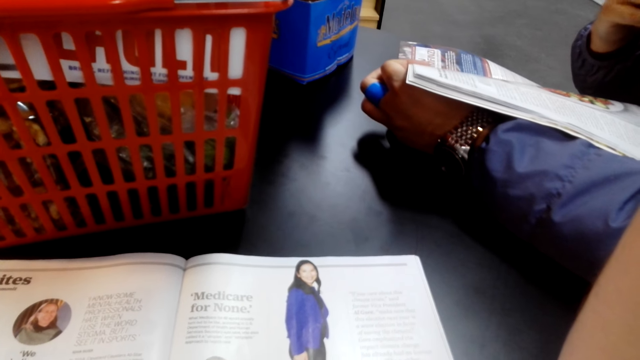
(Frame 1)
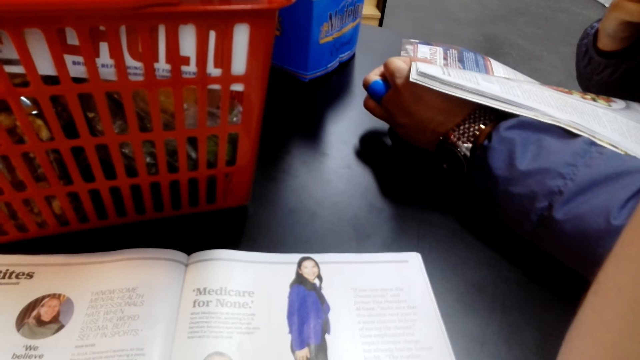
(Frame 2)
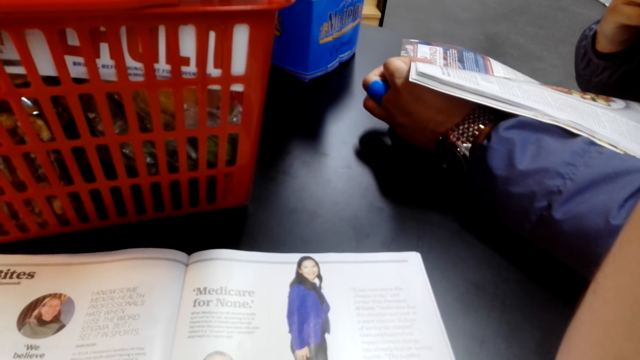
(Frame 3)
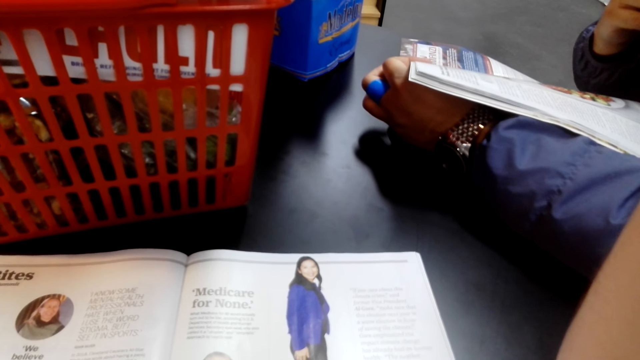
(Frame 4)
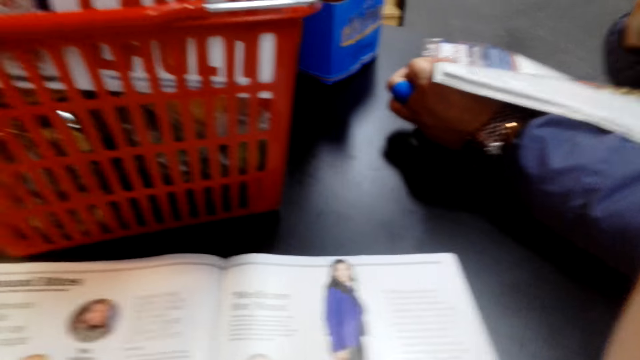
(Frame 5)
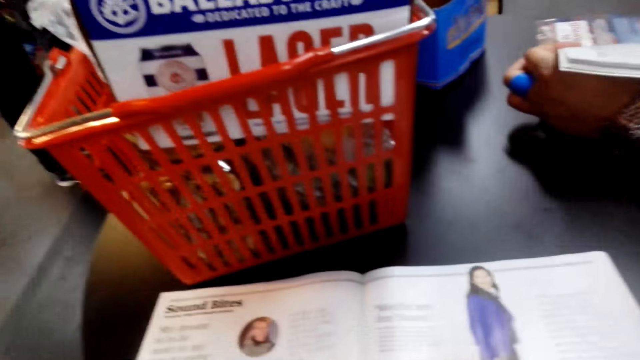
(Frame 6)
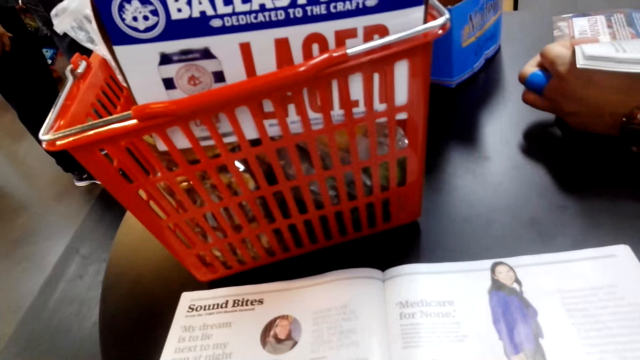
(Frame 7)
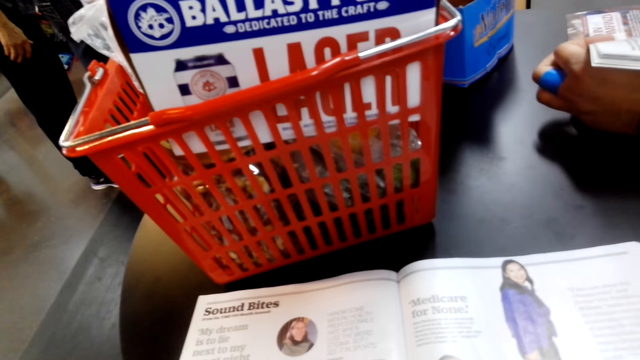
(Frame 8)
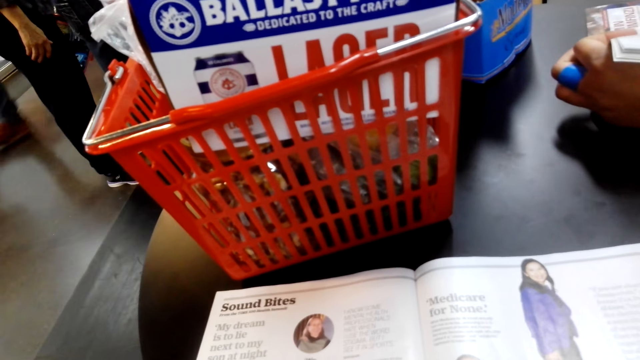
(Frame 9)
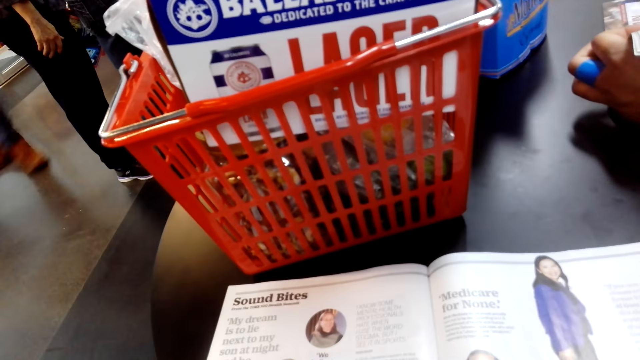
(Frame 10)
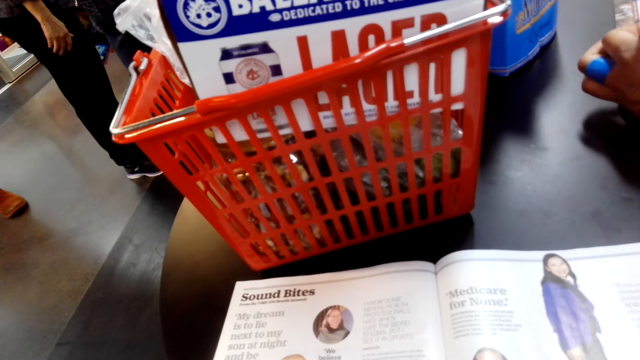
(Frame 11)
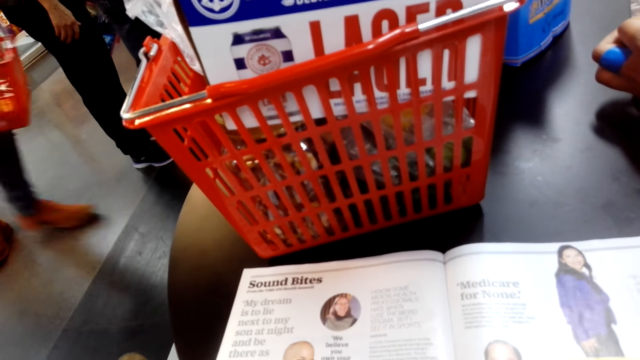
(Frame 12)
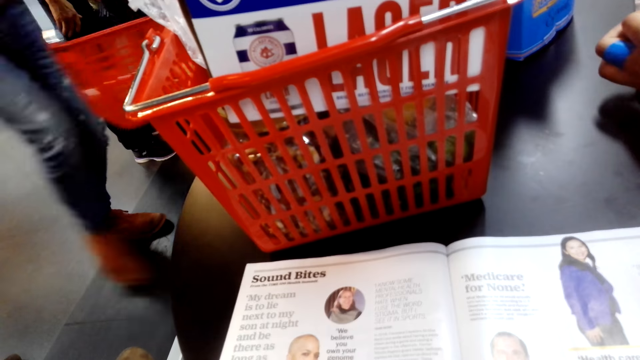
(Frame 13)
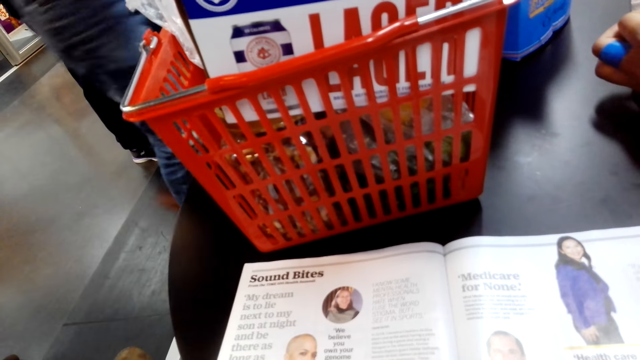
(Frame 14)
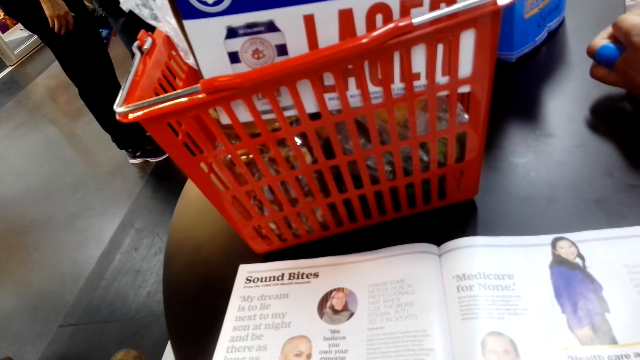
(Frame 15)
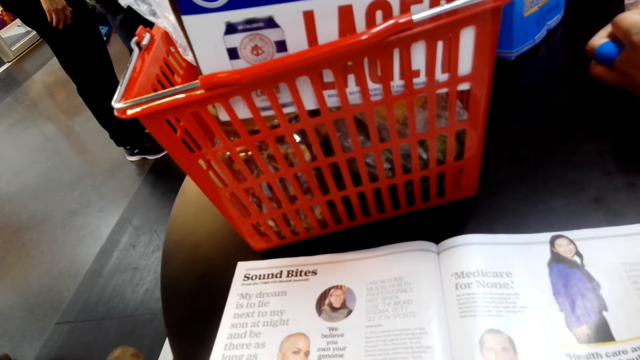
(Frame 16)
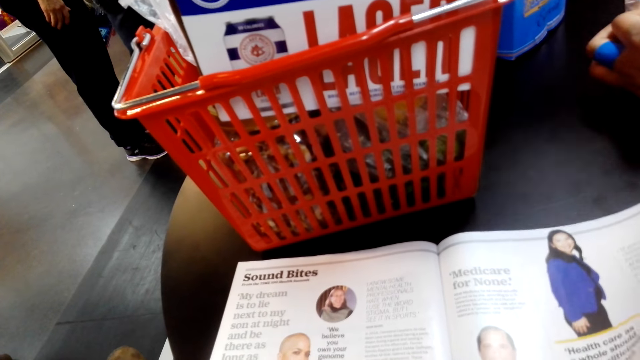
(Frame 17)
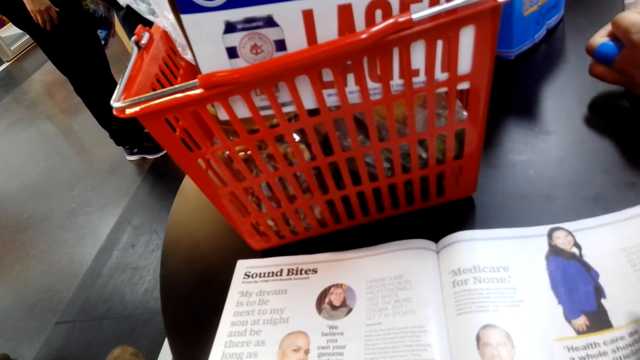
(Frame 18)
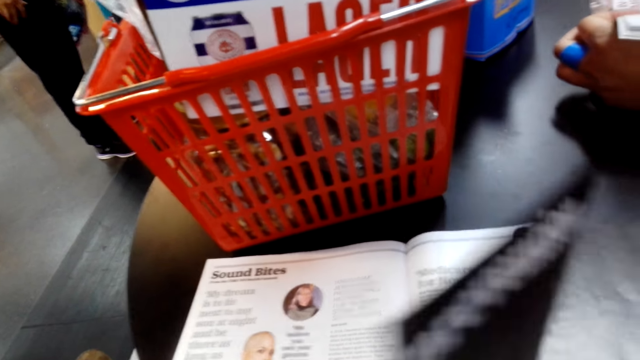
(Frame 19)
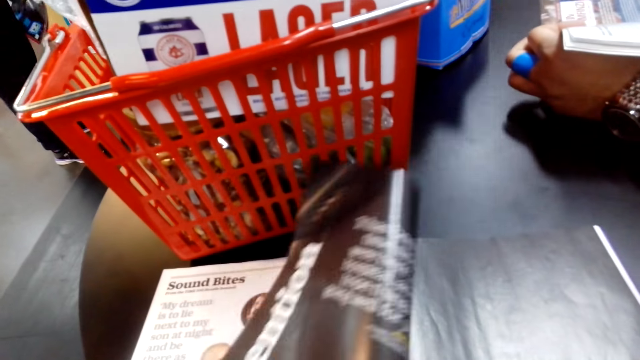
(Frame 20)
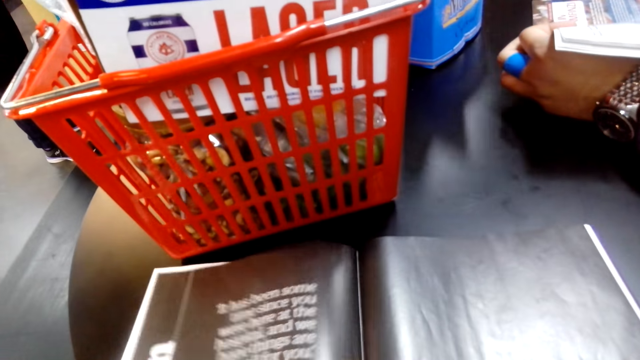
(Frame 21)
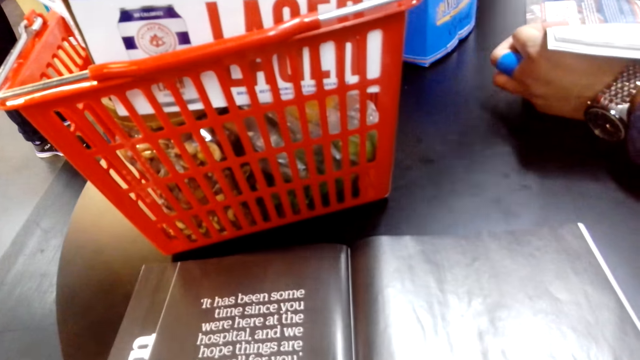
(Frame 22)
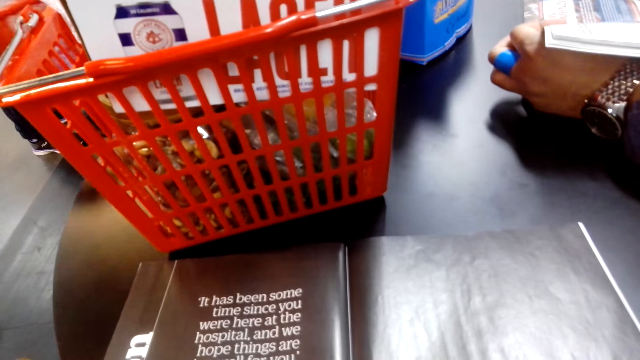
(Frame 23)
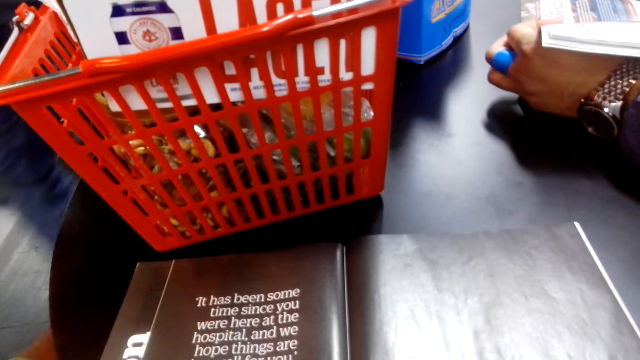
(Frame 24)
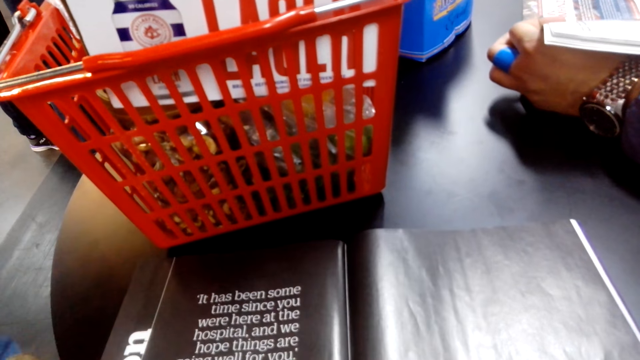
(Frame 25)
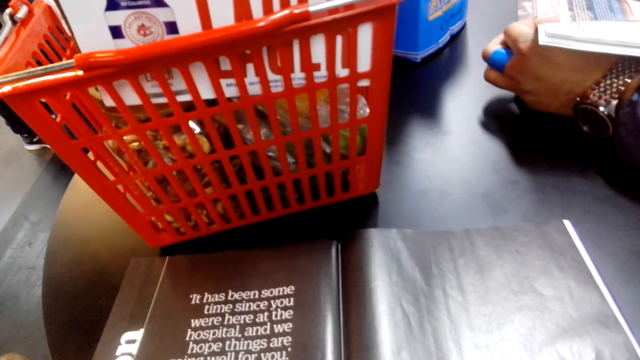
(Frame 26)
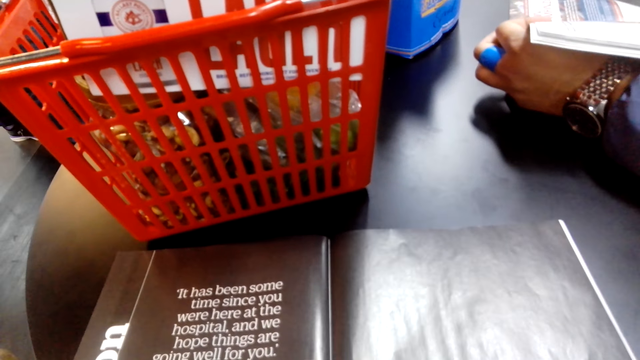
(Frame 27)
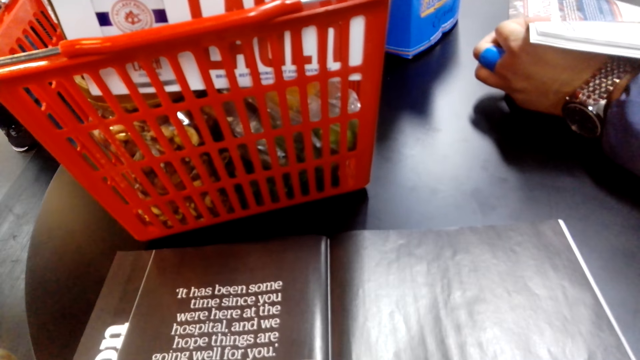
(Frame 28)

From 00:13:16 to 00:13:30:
The camera wearer turns a page. They read the magazine.

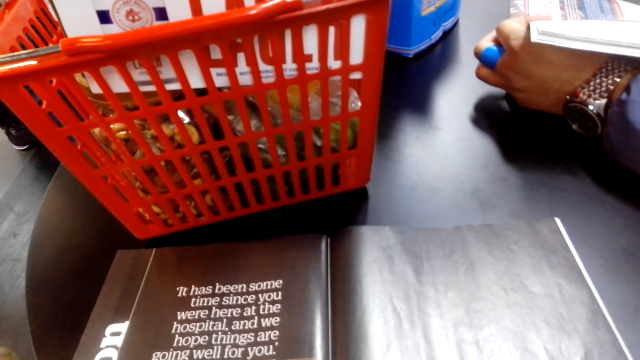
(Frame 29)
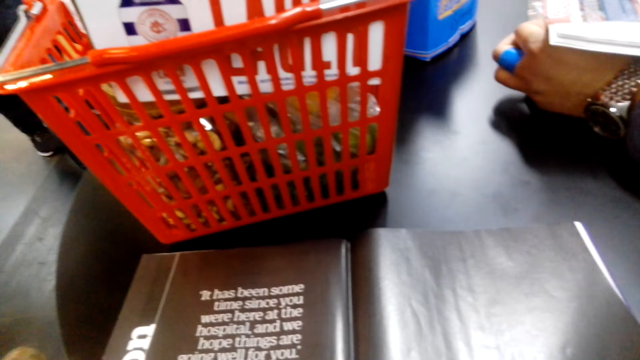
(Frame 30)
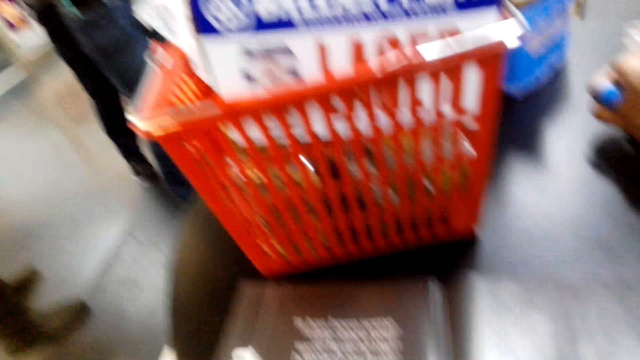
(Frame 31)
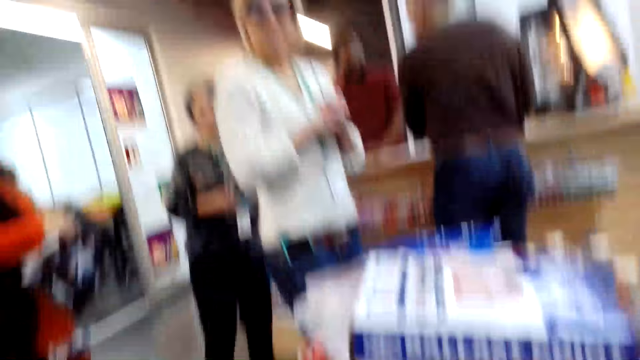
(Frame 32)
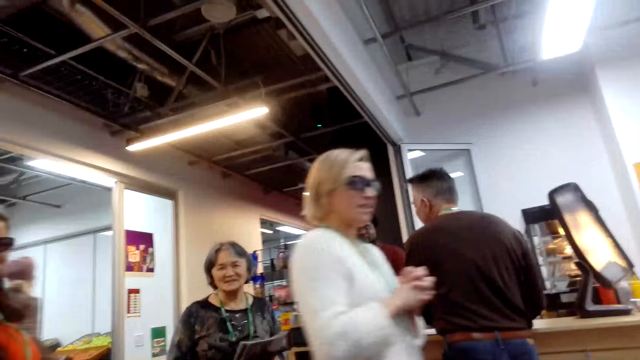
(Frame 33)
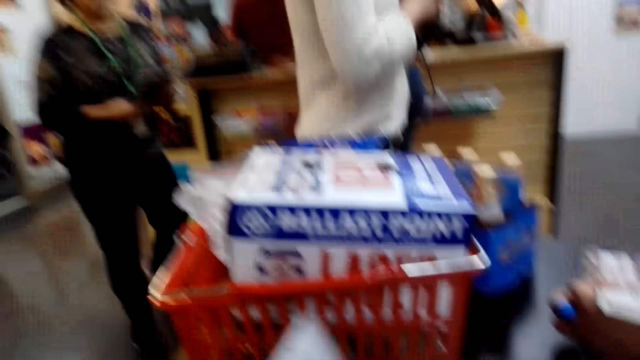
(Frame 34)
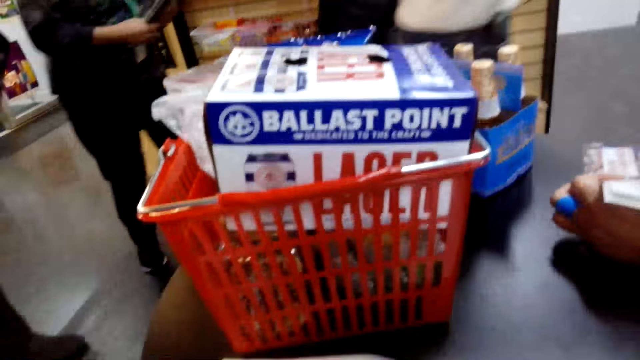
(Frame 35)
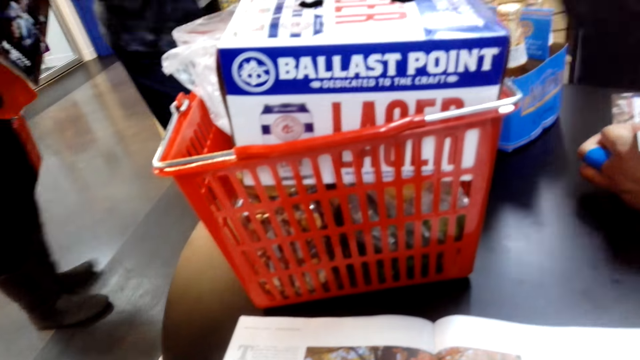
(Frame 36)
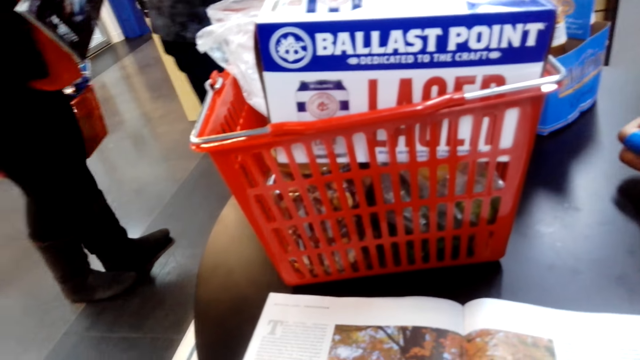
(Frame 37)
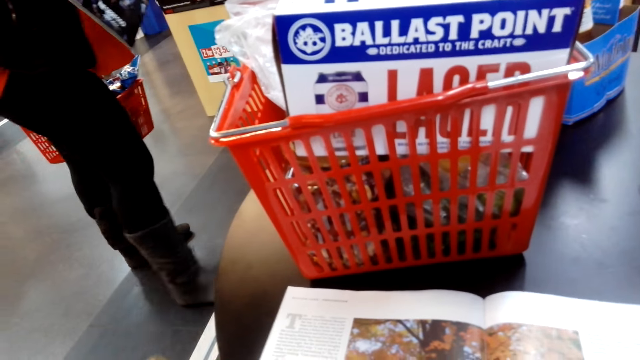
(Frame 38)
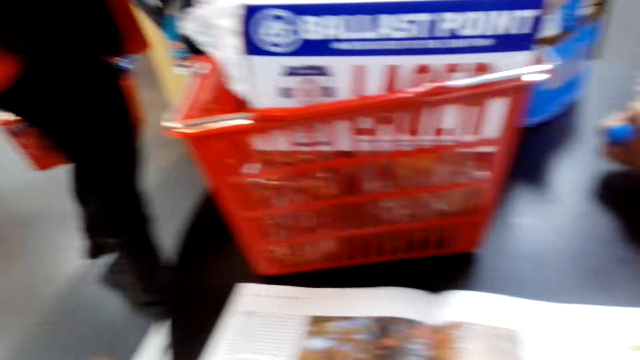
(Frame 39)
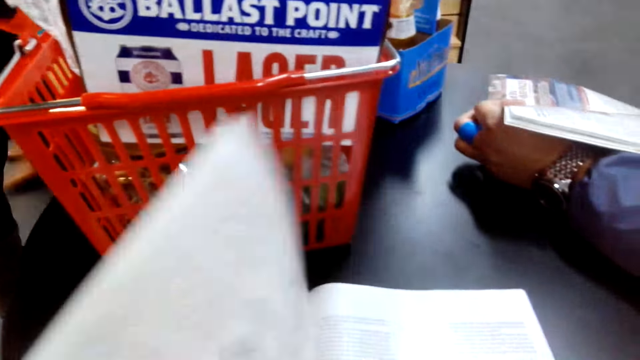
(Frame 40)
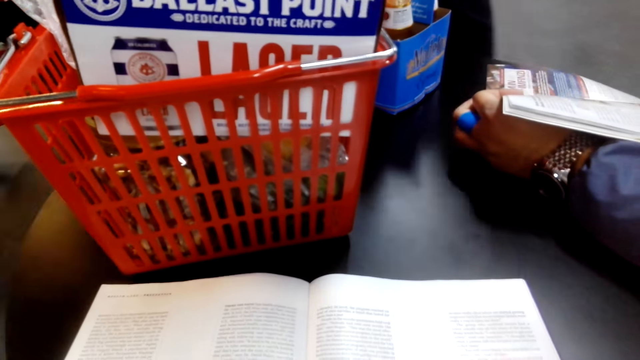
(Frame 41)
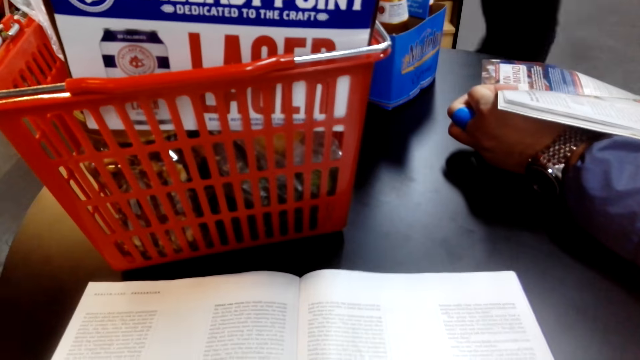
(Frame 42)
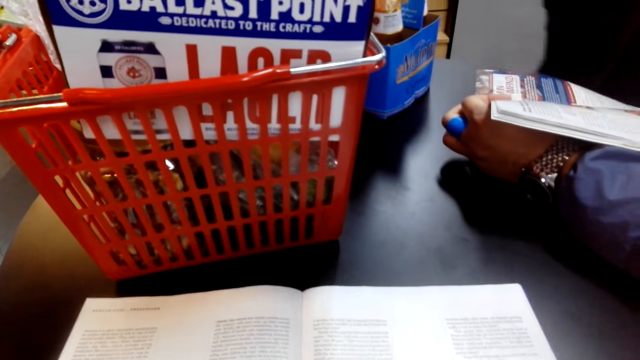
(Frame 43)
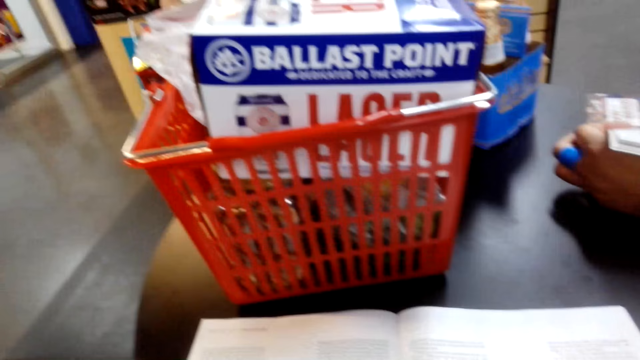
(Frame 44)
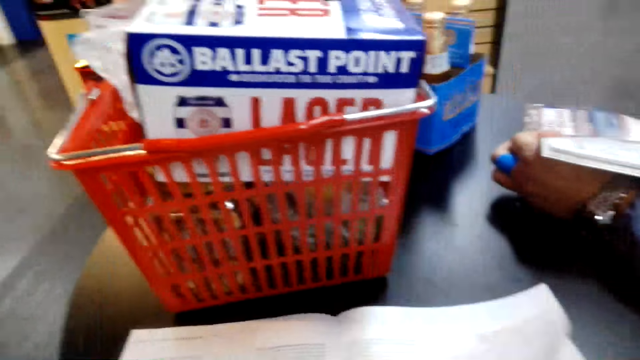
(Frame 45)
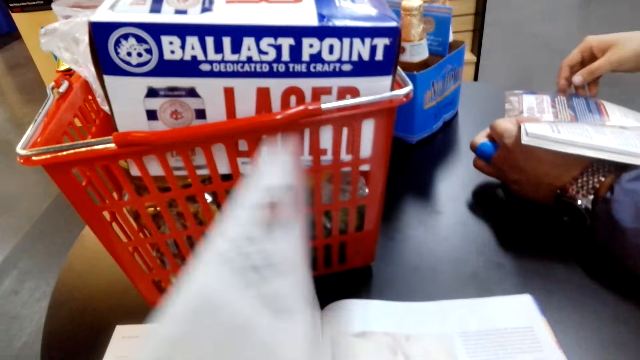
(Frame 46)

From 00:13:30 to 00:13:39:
The camera wearer looks around. A person looks at the camera wearer. The camera wearer browses the magazine.
